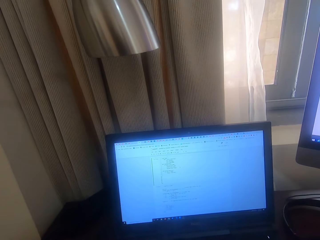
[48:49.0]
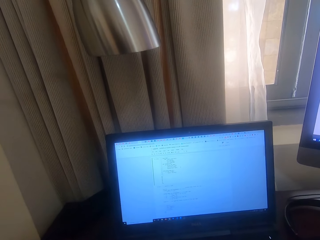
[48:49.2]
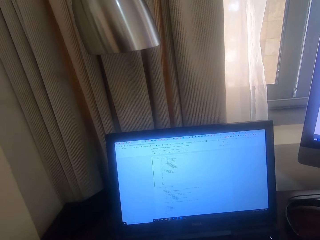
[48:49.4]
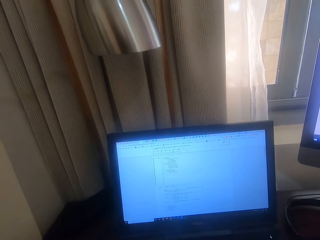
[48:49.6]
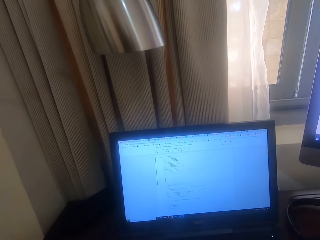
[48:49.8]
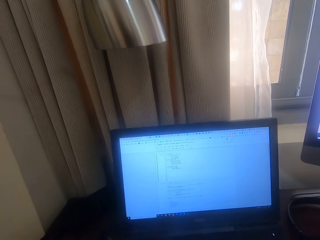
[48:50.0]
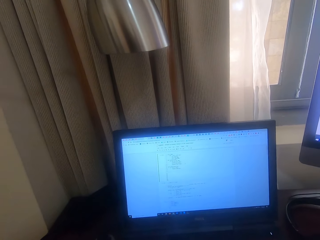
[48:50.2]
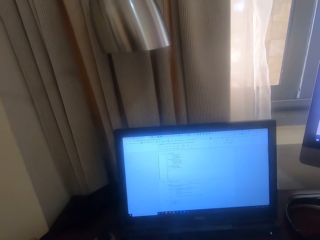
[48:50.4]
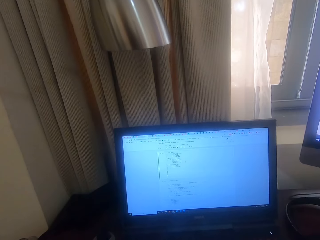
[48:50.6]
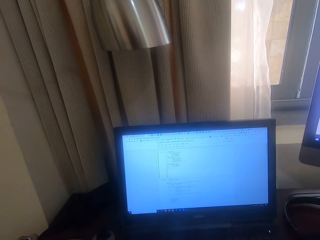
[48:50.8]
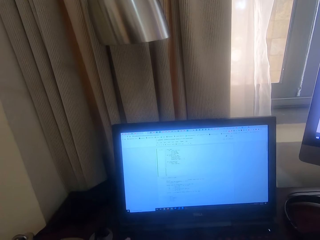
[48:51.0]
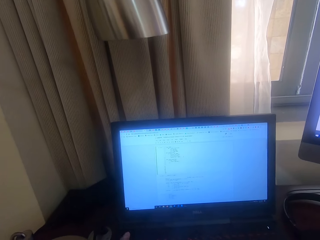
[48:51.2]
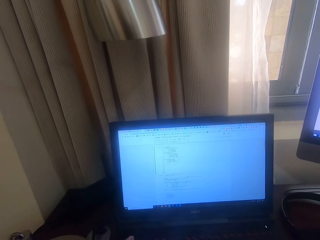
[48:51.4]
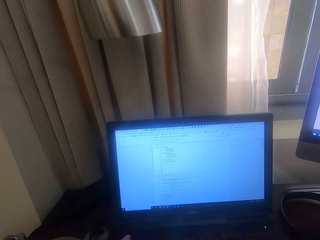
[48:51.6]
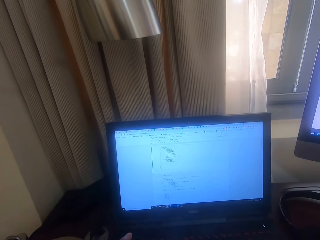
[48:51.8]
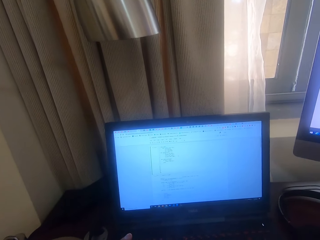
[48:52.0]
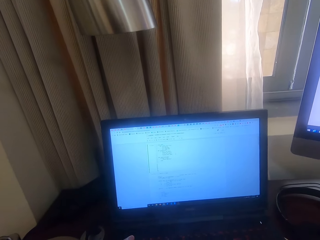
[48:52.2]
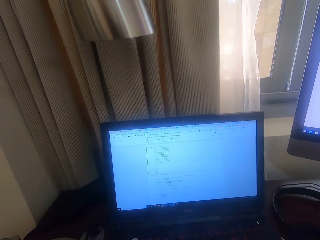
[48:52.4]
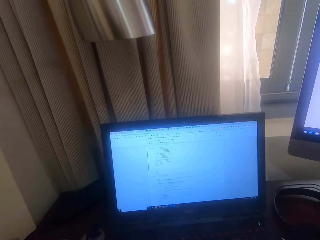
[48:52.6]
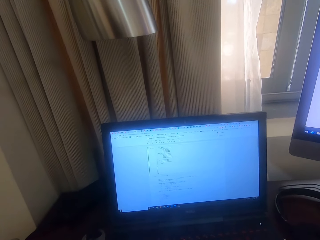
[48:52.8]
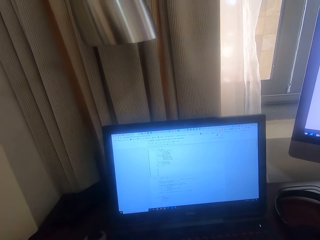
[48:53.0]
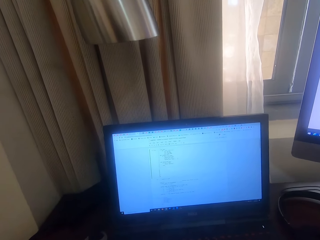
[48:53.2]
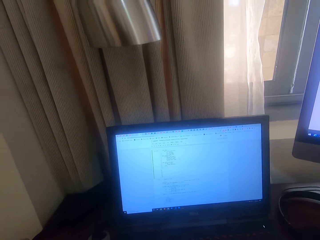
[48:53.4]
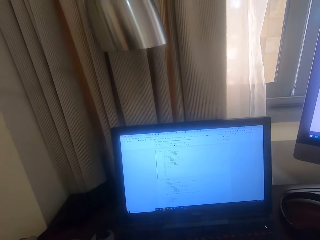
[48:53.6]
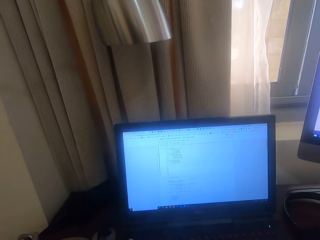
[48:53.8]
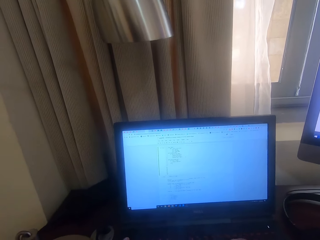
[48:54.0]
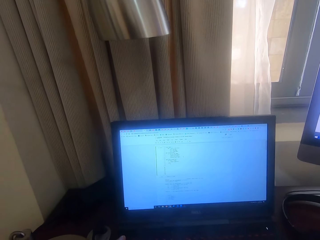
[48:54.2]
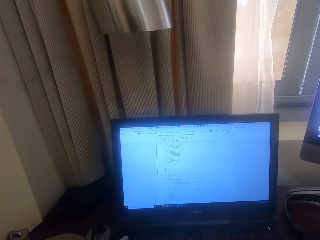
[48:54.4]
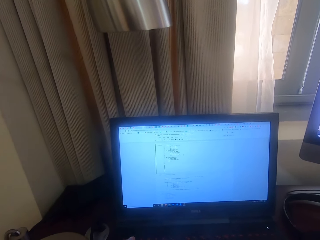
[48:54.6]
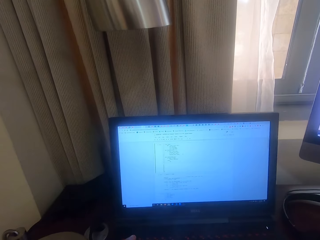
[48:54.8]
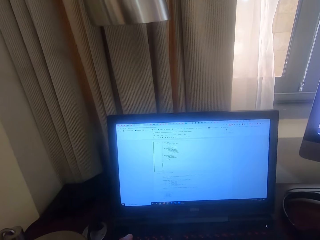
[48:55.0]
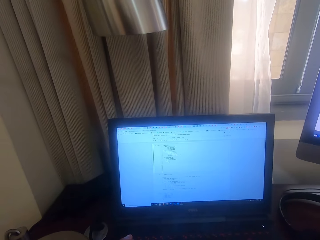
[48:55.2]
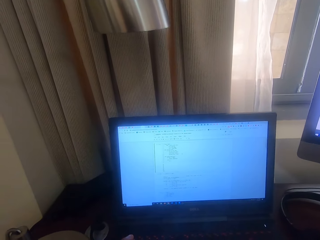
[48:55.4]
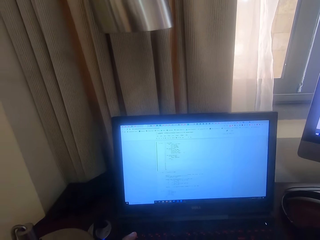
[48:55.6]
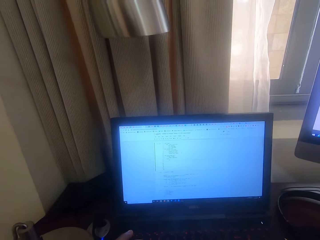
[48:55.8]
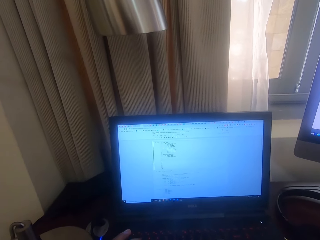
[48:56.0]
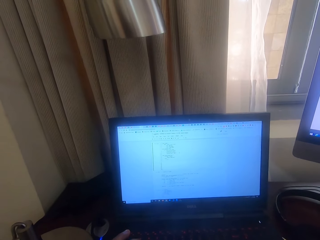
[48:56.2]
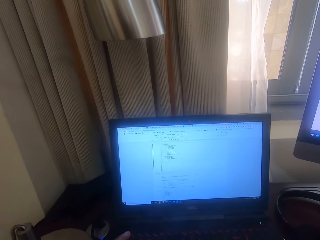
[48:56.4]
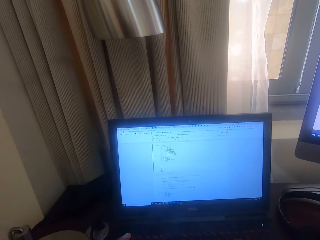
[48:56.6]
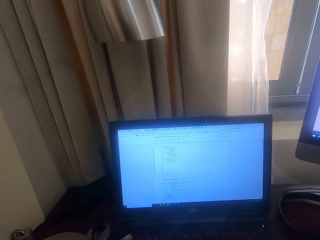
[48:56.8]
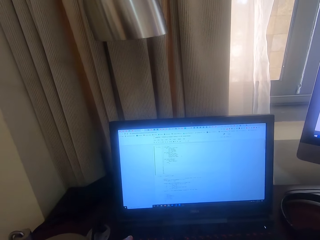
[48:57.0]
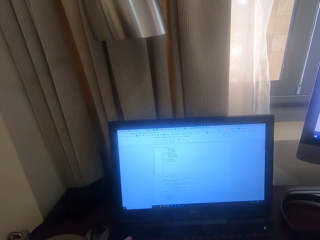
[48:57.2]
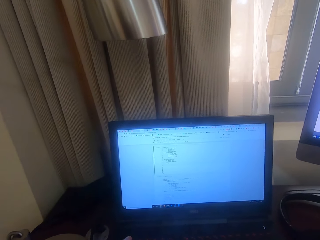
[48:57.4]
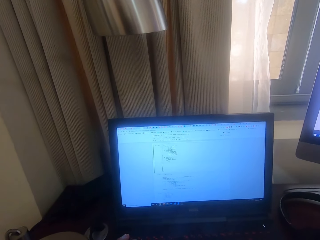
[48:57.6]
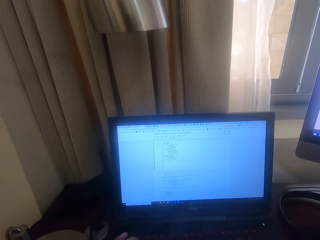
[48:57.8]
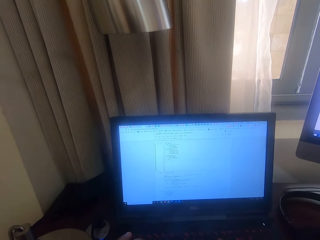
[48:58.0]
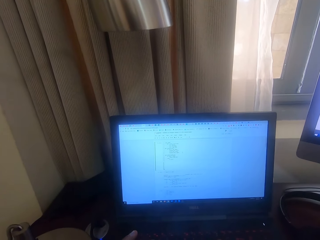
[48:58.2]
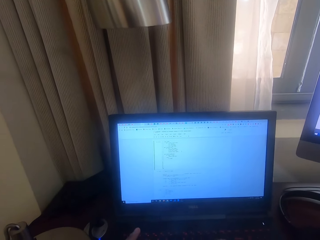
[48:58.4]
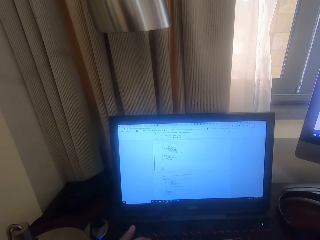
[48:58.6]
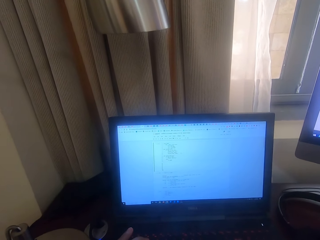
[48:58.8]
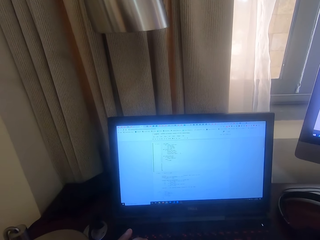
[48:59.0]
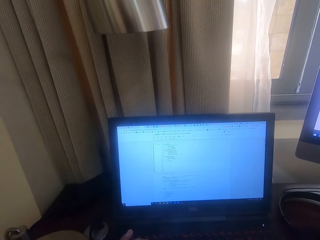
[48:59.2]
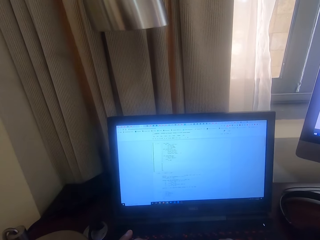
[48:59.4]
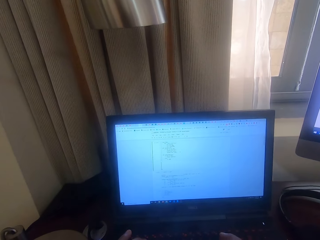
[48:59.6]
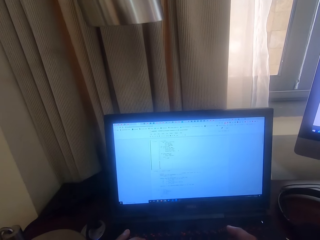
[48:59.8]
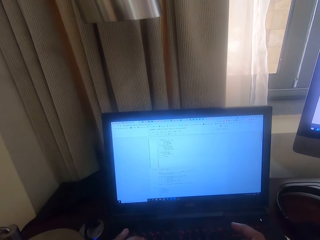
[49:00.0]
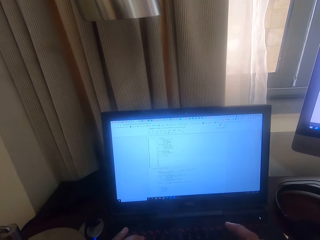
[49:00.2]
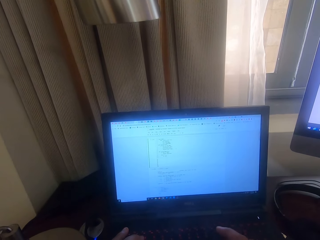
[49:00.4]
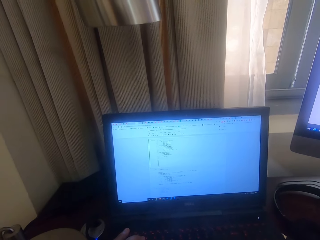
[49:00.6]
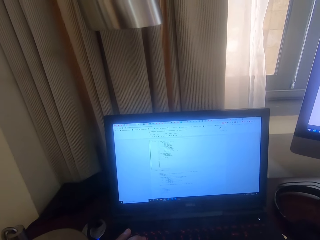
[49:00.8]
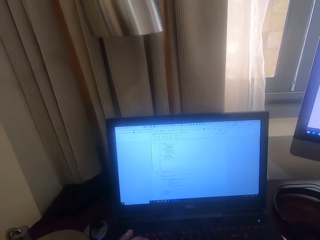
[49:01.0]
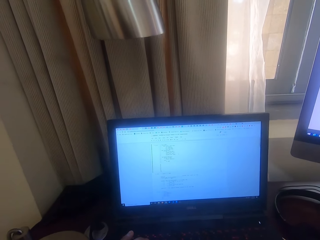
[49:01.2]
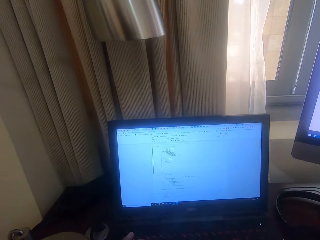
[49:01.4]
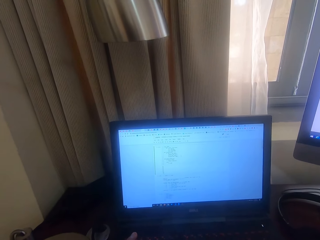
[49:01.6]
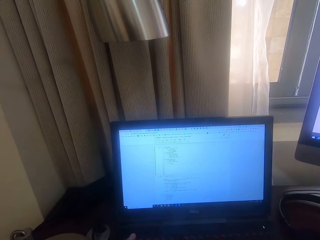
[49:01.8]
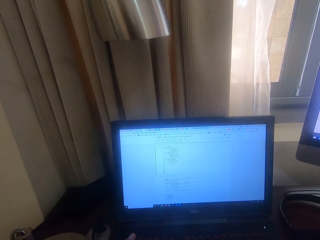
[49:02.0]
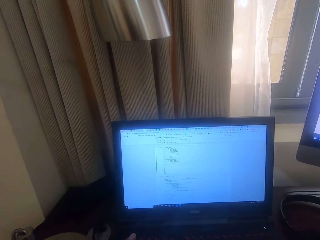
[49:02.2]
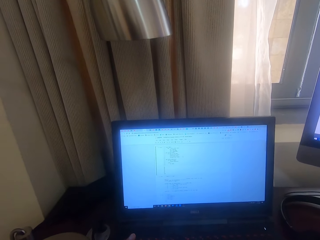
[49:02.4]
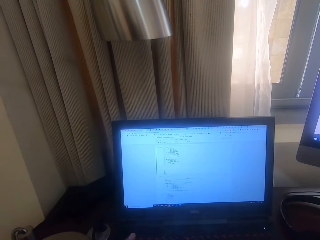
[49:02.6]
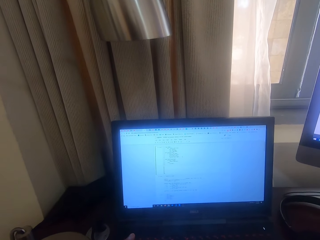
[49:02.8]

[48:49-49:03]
The camera wearer types with the laptop keyboard.

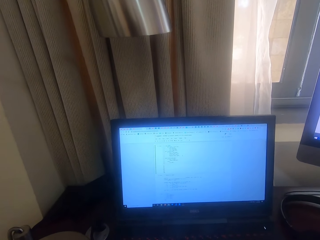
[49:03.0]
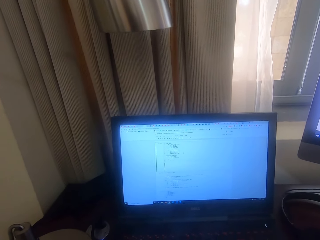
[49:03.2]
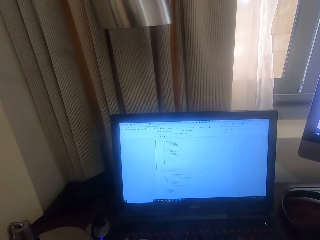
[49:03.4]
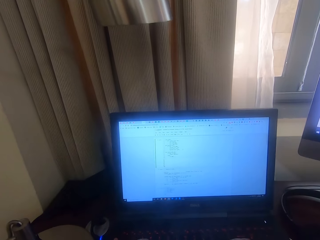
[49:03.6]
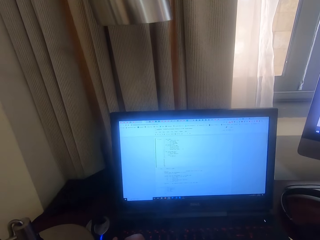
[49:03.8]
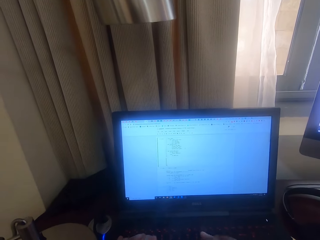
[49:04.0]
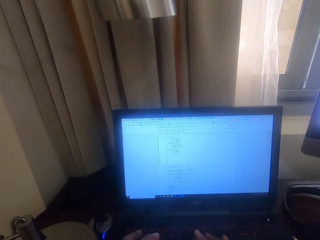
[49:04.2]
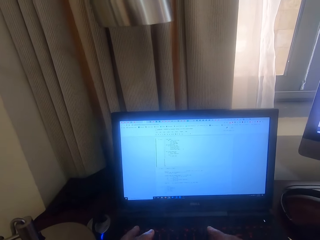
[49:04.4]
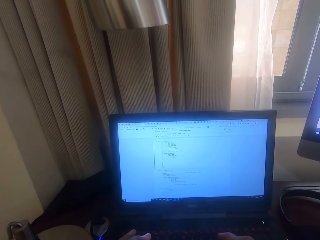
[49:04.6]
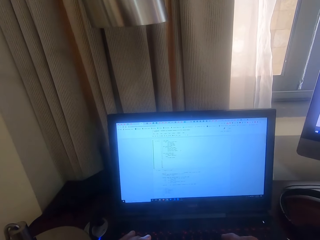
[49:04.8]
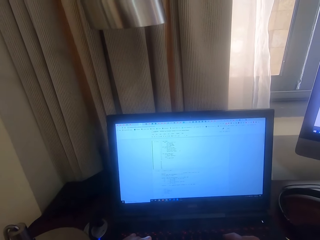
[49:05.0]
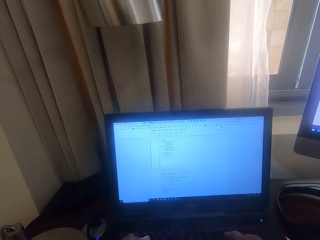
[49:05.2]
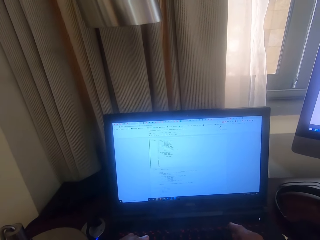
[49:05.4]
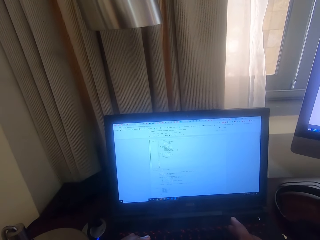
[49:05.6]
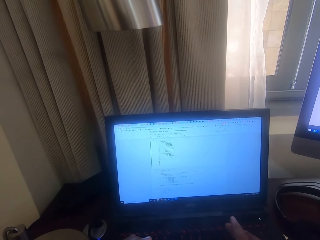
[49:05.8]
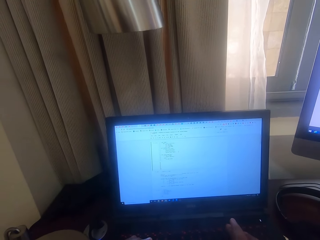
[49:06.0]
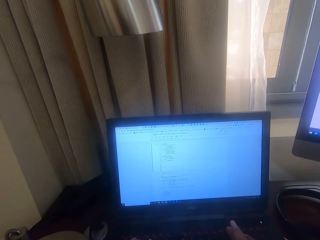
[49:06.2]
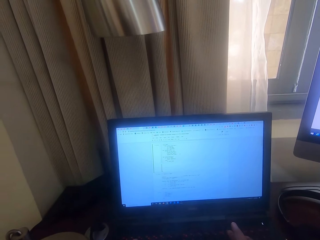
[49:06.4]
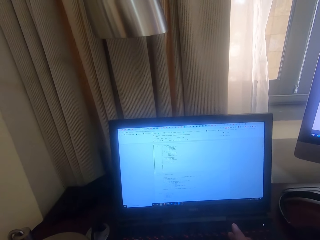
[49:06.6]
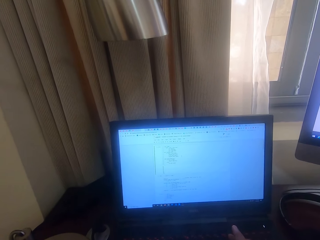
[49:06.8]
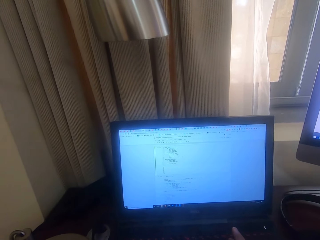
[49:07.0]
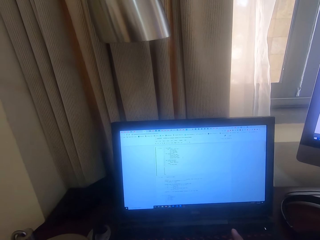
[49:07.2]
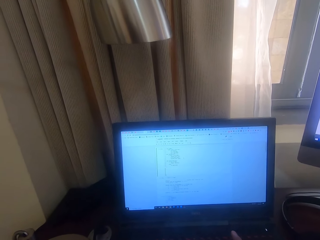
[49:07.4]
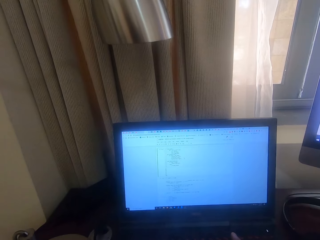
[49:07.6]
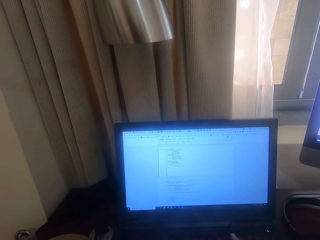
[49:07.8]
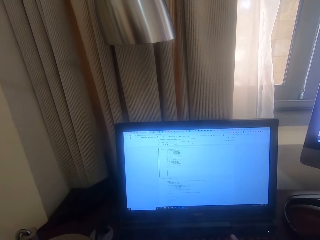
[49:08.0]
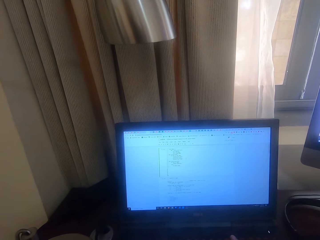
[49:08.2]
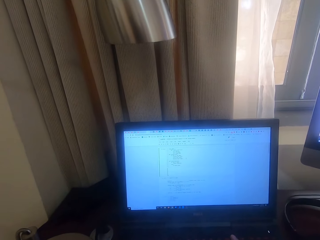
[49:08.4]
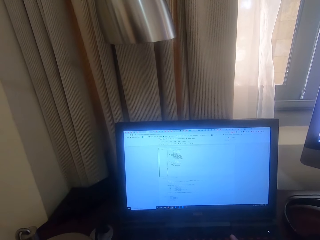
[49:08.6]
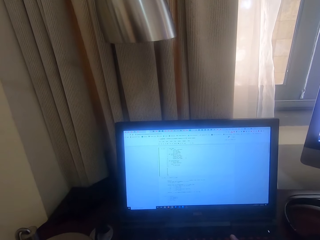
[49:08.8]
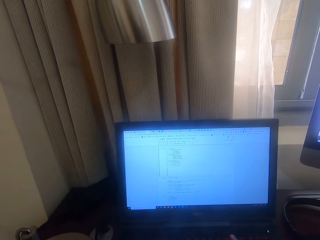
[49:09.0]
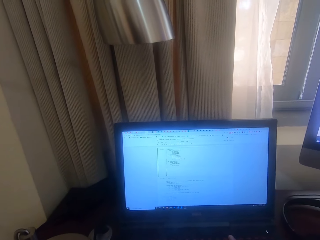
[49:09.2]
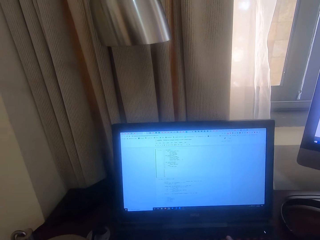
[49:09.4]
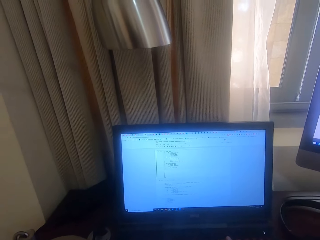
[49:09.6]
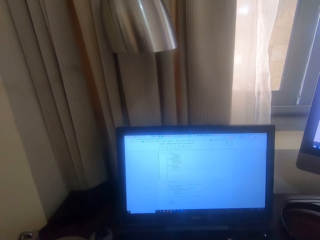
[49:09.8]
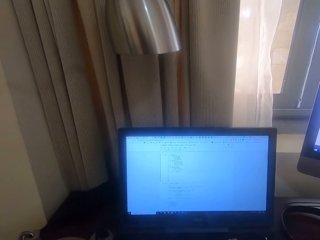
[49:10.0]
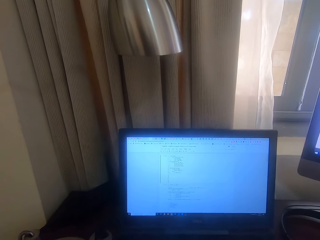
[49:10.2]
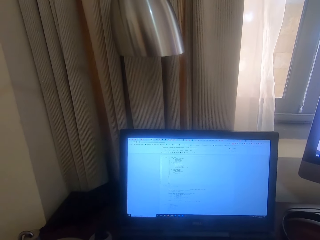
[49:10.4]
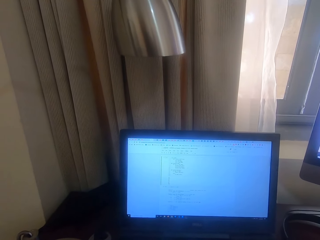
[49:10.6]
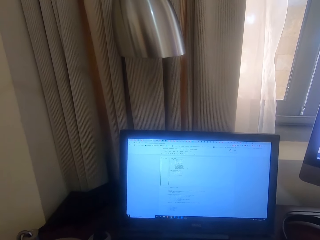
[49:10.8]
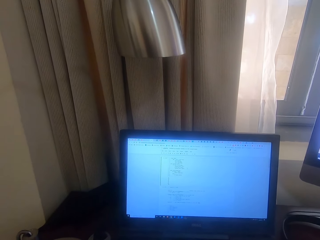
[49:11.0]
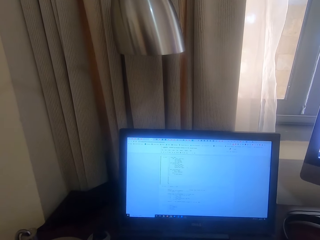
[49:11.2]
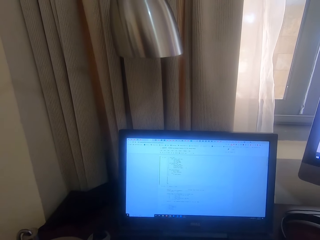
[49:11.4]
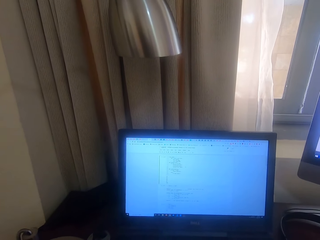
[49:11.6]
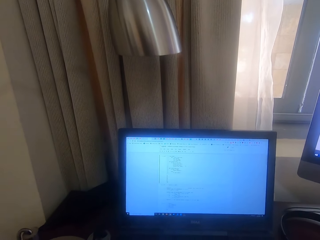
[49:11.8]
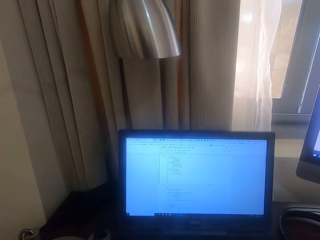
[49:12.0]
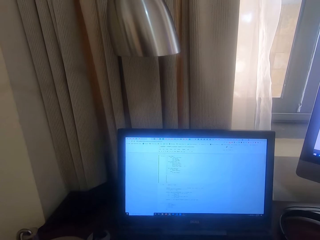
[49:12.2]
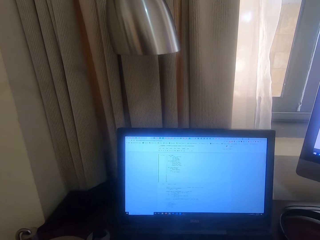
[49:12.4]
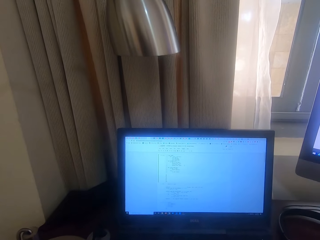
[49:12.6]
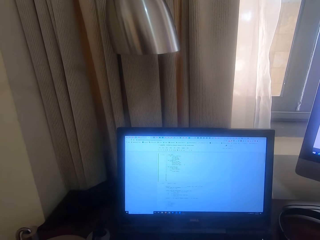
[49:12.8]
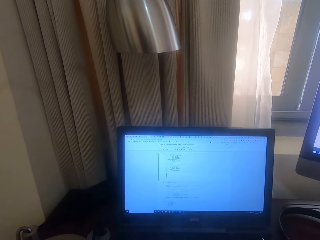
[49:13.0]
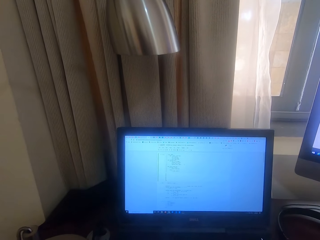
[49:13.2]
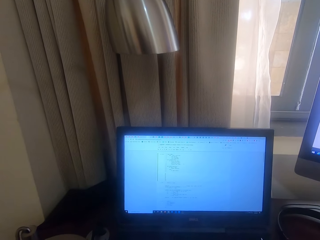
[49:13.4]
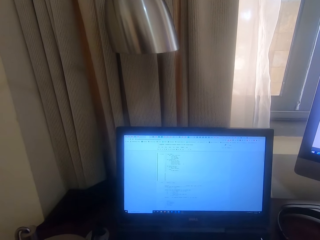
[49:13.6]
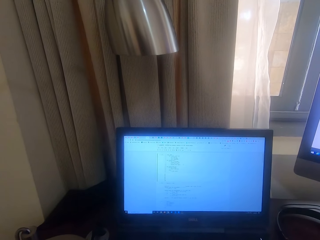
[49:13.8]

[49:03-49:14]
The camera wearer looks at the laptop.
